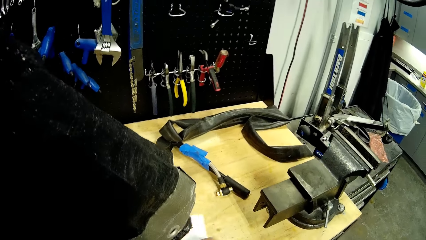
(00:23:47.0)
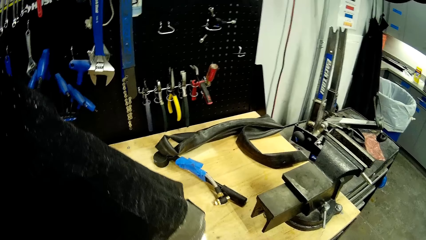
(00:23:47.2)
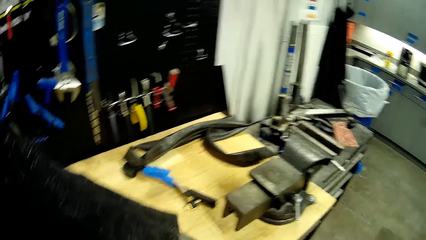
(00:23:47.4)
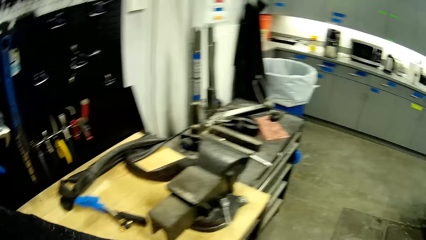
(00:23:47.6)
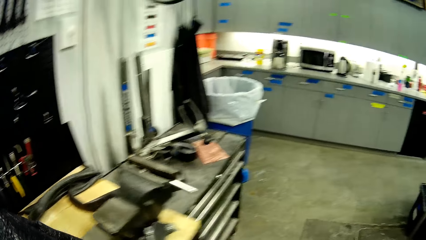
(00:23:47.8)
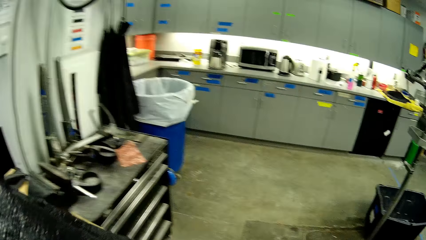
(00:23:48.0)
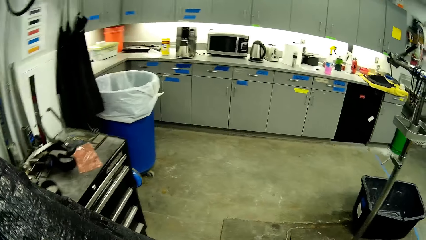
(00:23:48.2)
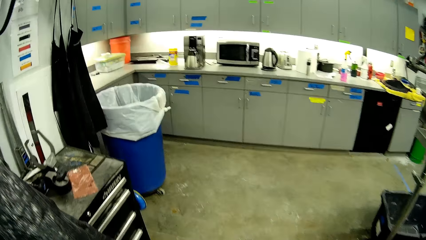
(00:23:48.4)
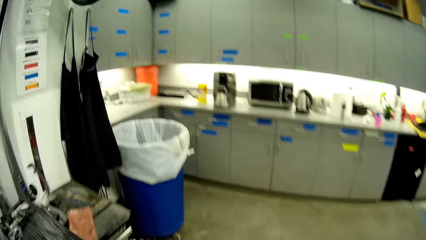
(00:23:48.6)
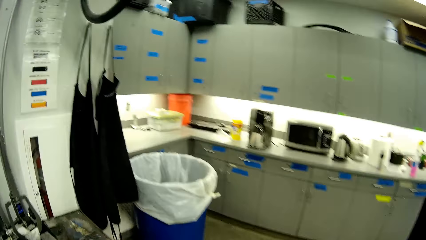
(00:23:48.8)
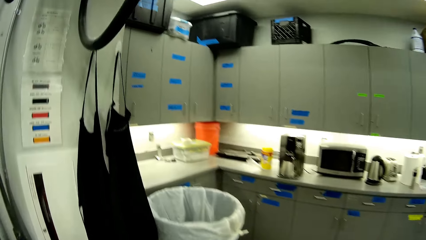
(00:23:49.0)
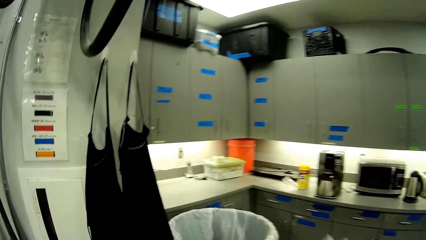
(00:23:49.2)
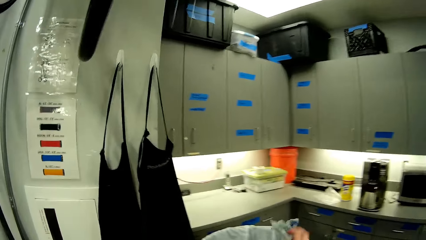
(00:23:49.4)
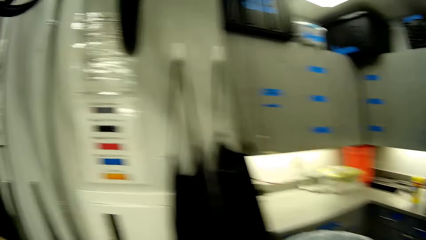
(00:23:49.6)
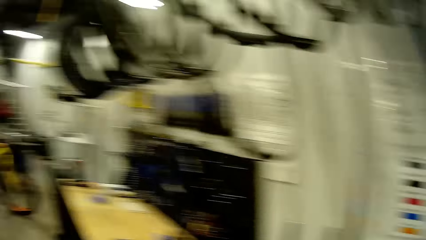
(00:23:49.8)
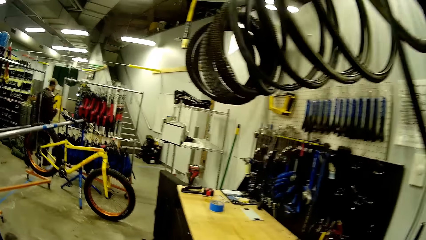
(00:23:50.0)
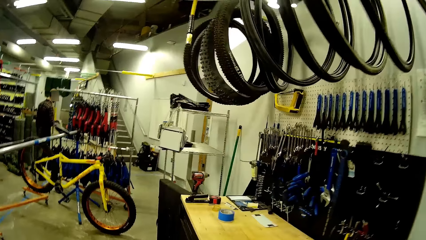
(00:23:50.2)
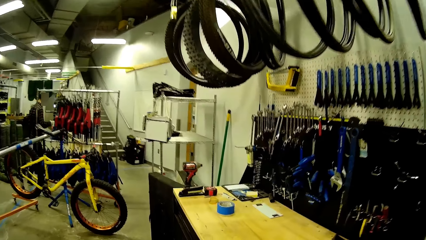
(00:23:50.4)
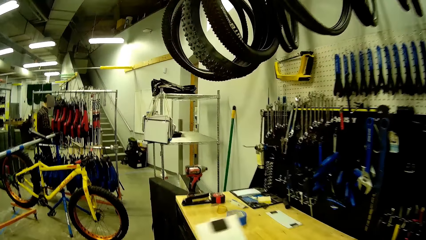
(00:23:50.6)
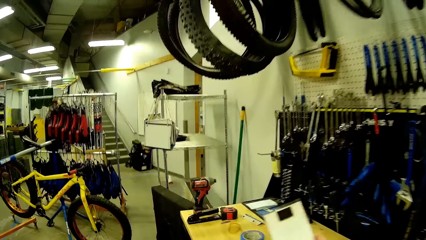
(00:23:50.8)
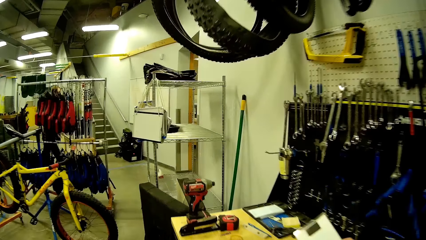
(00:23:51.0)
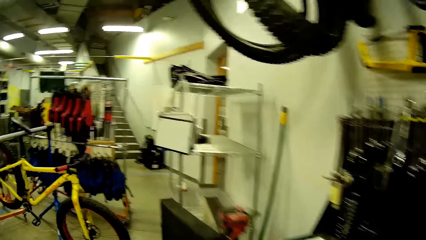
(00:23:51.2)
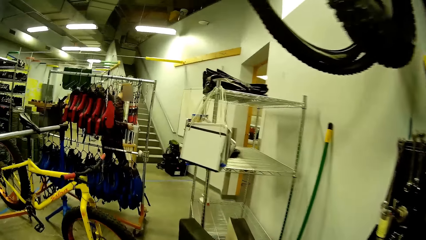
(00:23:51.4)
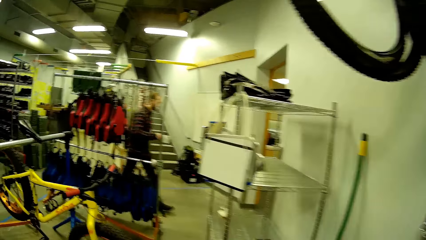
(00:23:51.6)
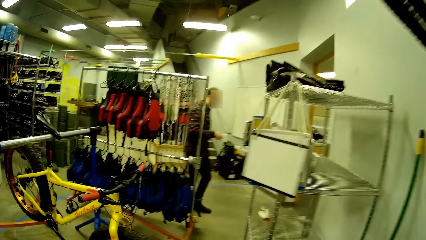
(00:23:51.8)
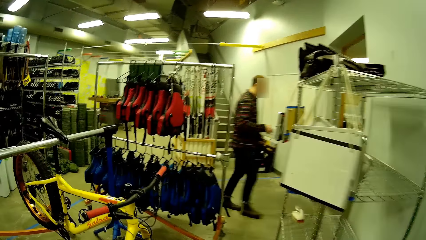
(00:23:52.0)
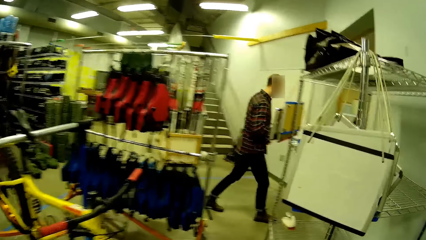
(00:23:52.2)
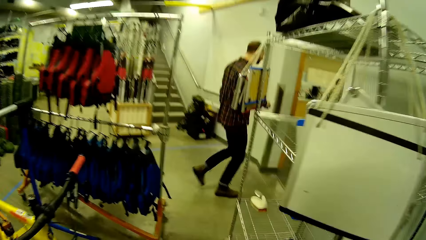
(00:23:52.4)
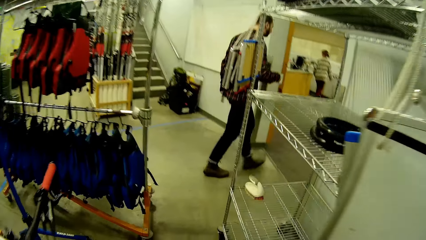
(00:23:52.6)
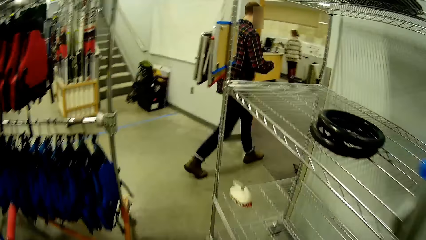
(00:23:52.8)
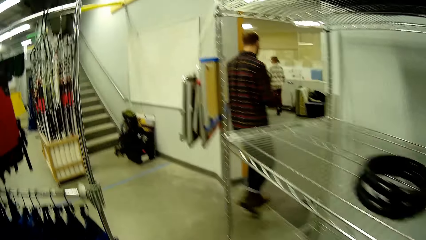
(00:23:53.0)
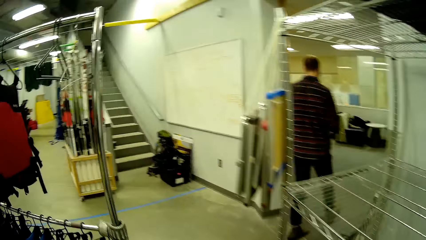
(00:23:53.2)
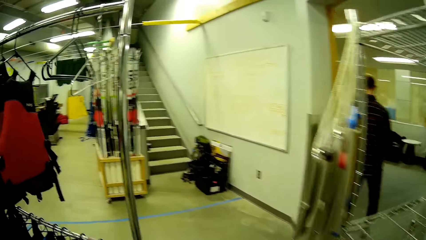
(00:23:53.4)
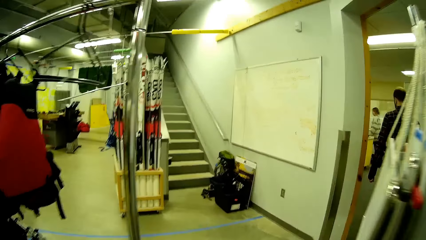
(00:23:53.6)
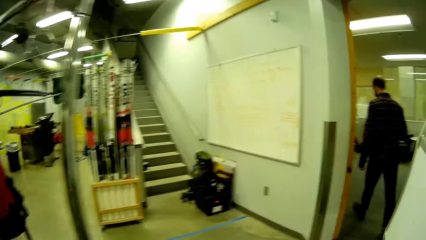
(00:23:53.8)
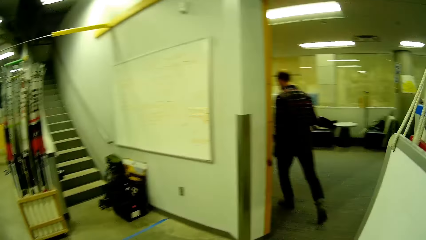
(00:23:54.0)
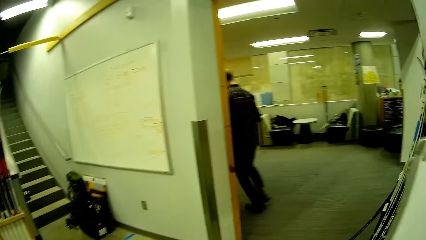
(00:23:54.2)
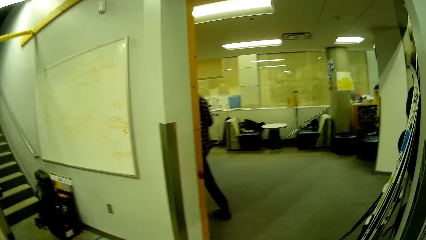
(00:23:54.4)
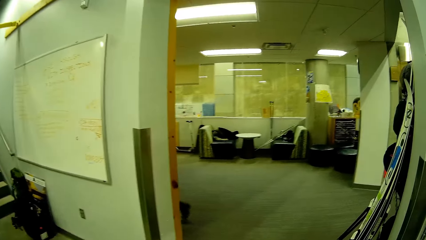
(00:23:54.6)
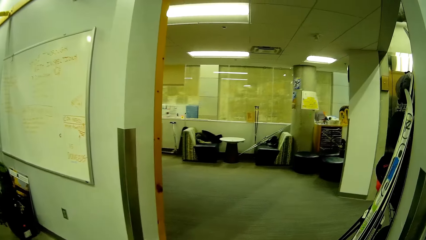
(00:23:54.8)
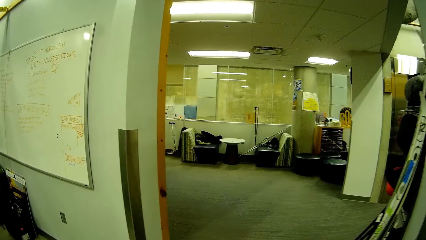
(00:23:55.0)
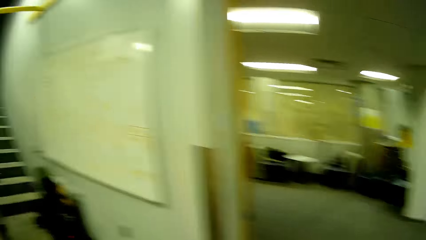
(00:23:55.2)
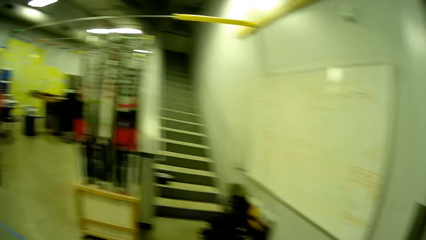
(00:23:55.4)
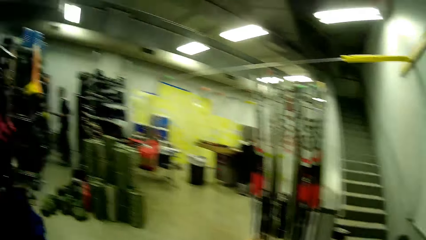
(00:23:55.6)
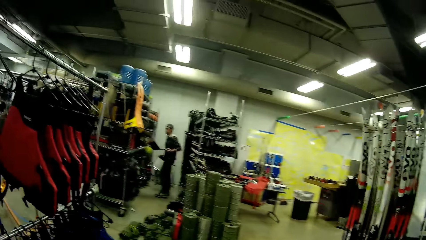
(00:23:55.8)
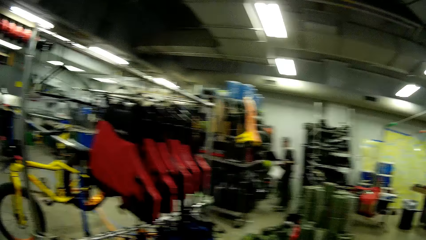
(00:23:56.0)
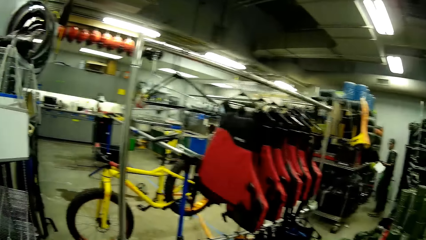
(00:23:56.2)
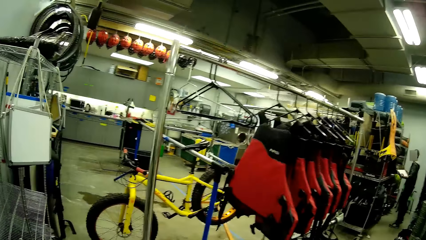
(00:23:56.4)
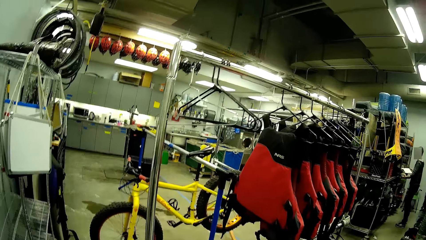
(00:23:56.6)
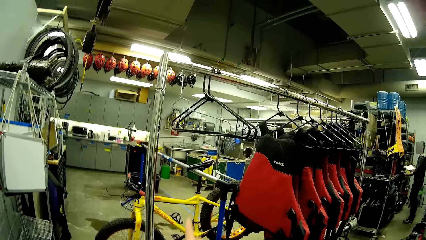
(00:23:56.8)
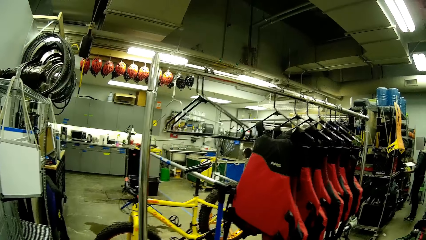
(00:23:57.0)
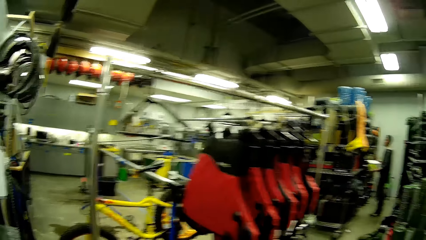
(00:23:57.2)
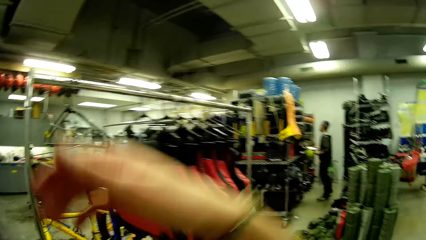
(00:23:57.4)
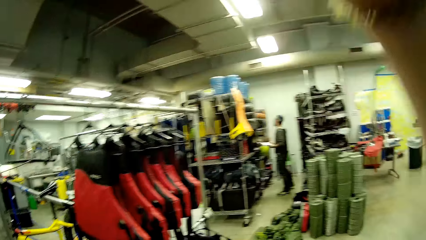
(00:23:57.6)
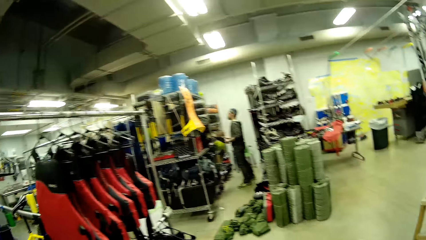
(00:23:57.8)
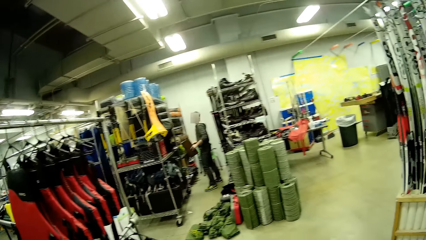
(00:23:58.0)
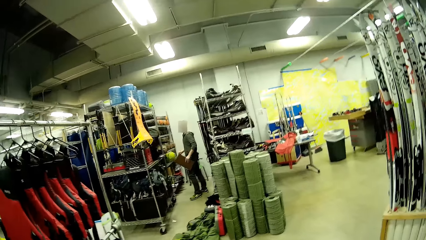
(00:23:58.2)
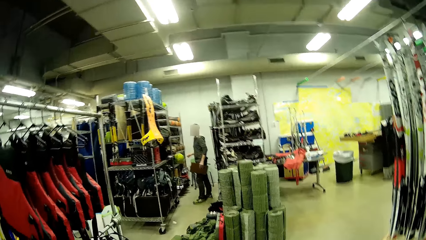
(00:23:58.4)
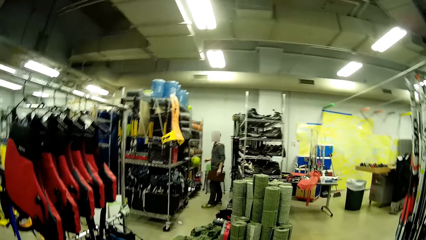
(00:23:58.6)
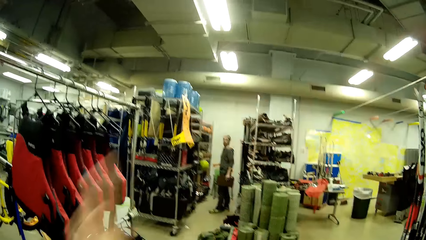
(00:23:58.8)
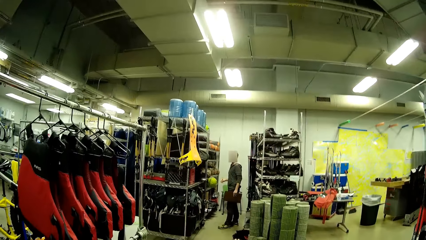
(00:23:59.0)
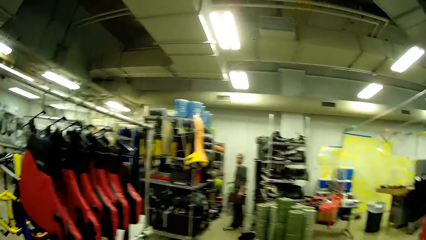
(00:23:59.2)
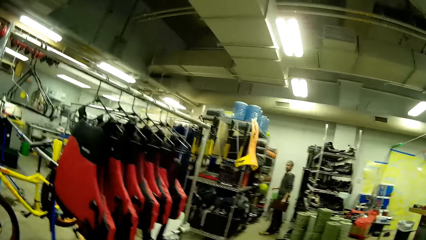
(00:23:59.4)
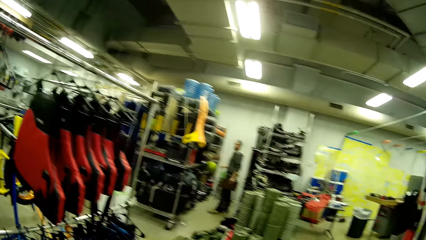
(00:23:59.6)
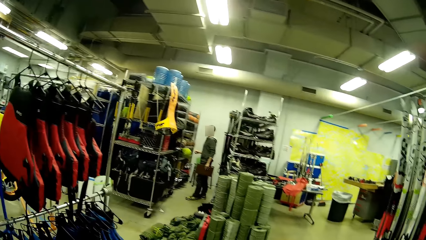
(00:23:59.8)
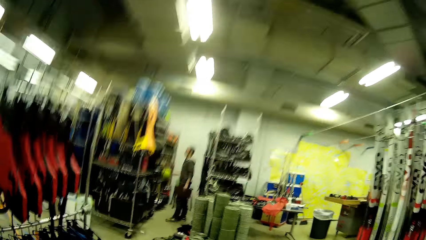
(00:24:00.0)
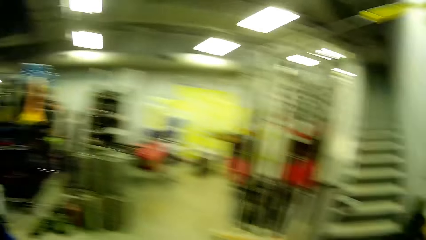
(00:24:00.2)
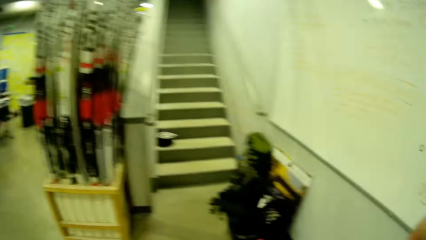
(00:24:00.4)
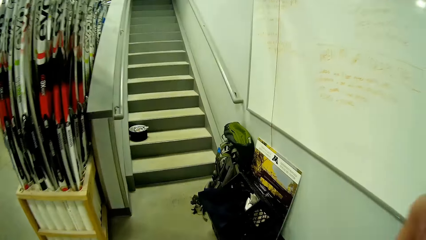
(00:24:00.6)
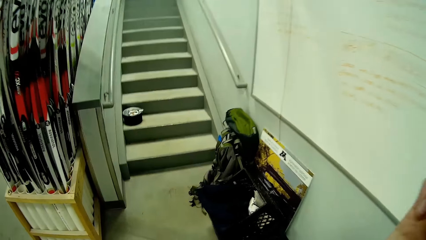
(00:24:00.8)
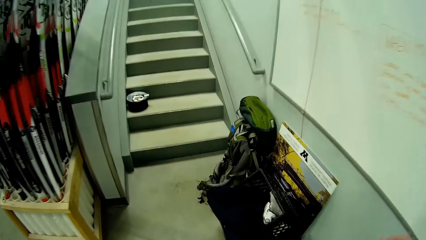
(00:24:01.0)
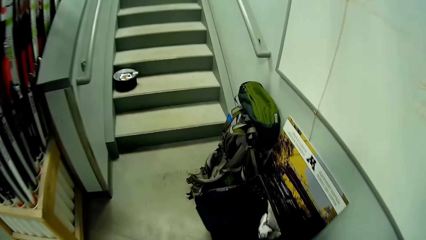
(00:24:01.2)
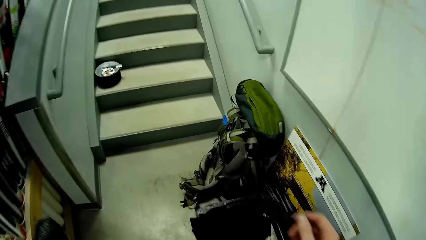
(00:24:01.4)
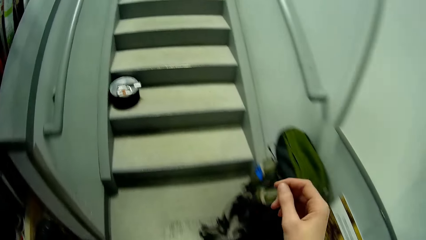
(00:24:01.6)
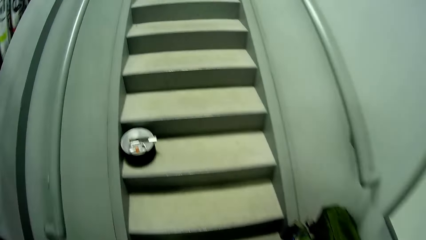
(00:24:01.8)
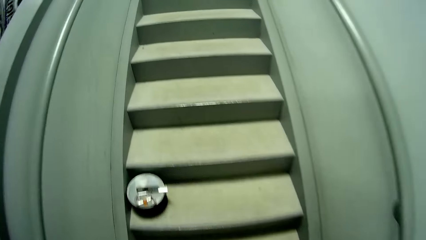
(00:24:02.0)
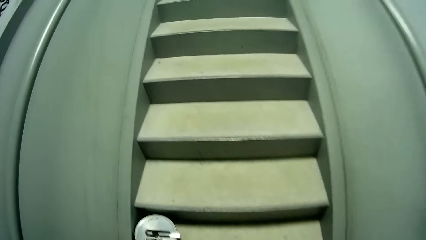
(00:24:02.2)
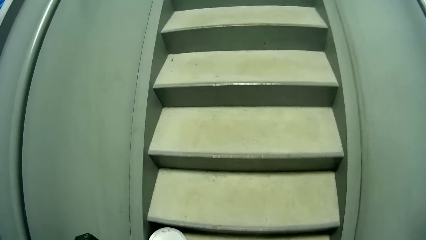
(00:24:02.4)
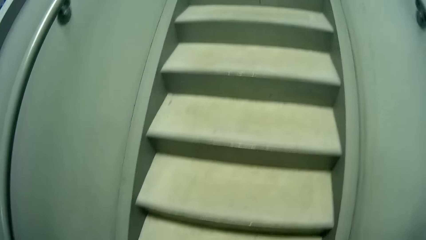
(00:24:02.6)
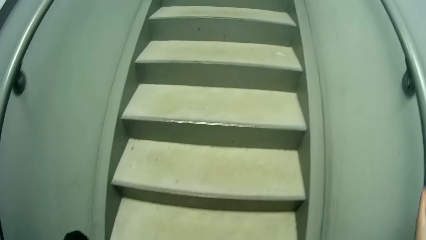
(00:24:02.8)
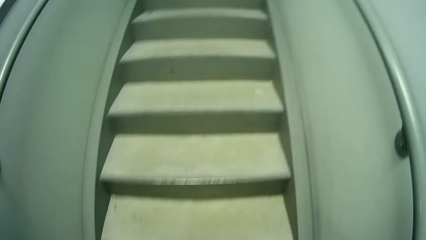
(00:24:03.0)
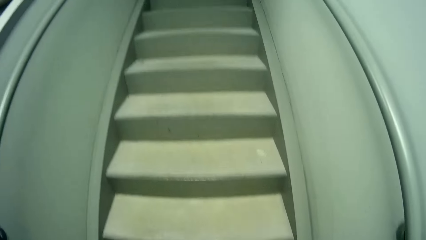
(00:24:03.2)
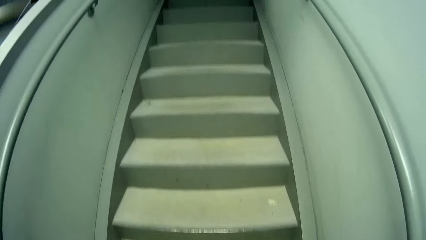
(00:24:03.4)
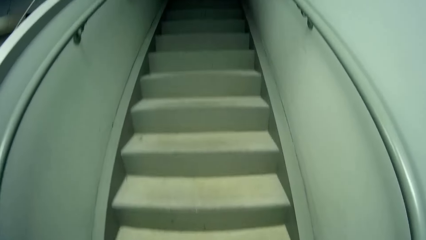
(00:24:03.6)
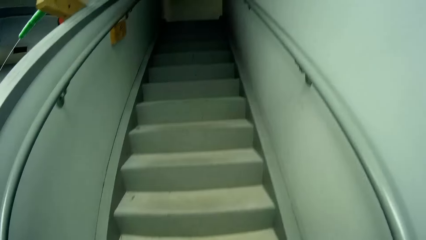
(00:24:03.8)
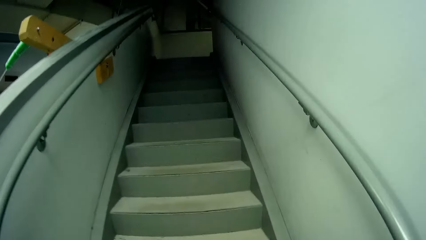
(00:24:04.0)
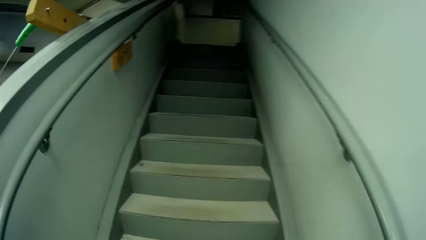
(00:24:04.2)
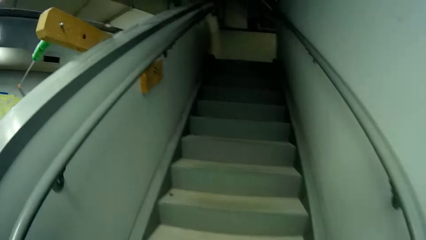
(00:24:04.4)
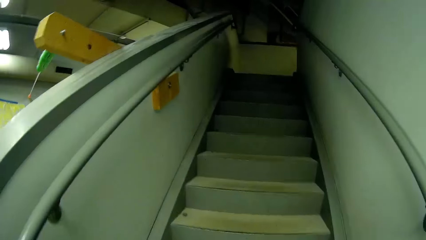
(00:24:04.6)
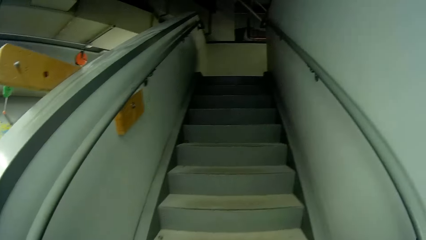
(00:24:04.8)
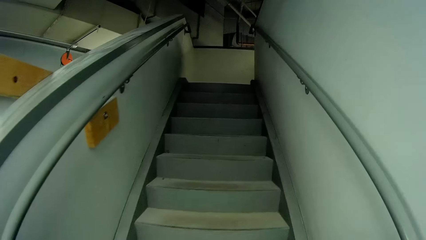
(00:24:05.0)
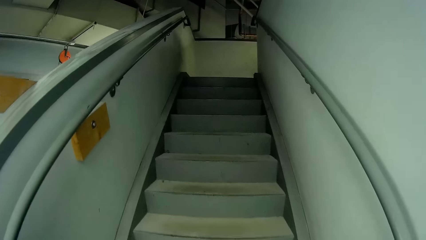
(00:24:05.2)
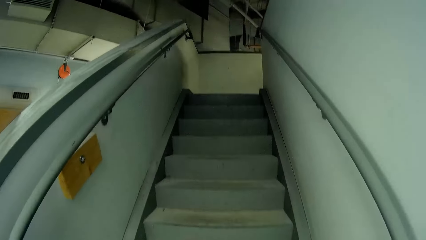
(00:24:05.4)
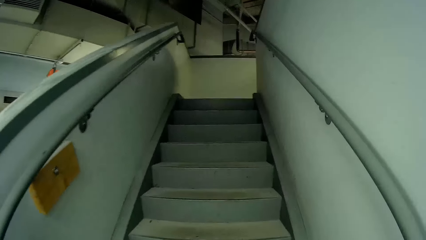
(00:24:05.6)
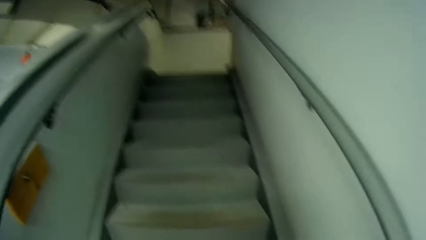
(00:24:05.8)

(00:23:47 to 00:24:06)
The camera wearer throws the white wipe in the bin. They walk in the store. They place the piece of paper on the table. They walk out the house. They look around. They lift a hand. They walk in the store. They walk up stairs.
